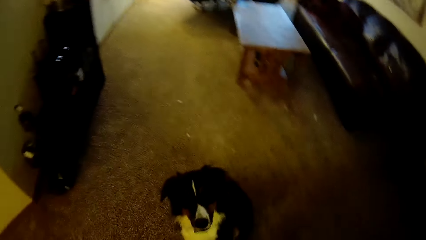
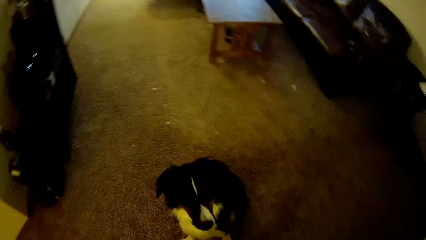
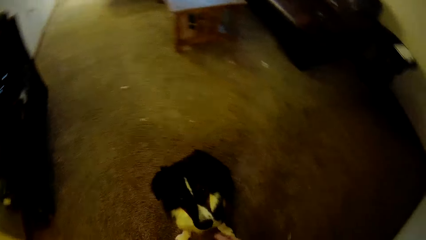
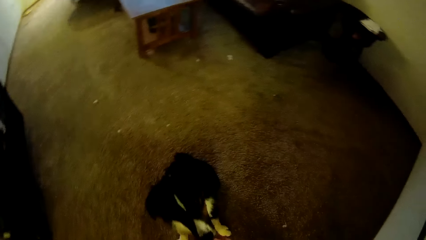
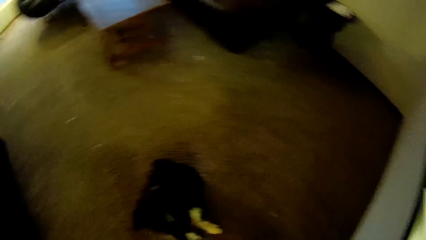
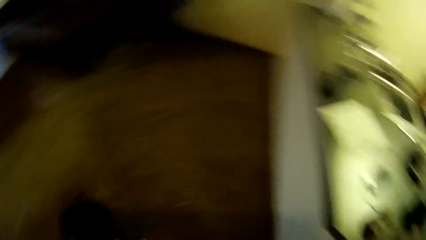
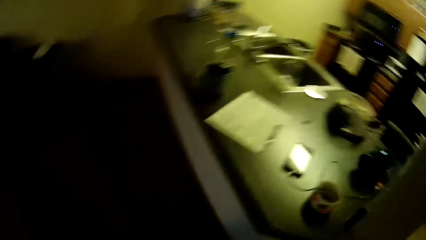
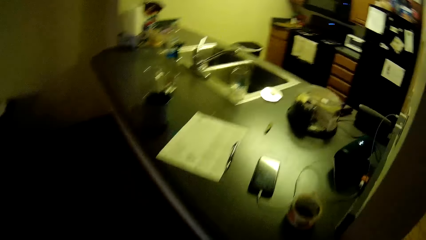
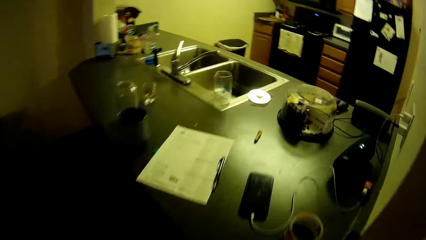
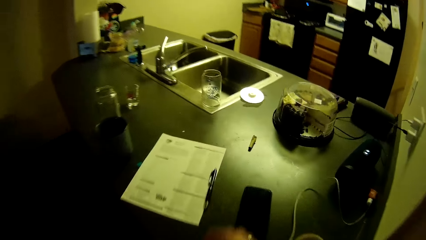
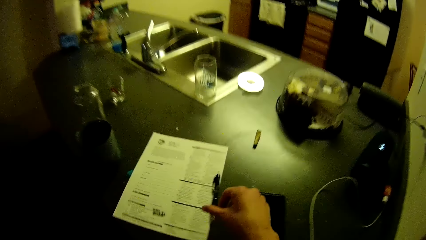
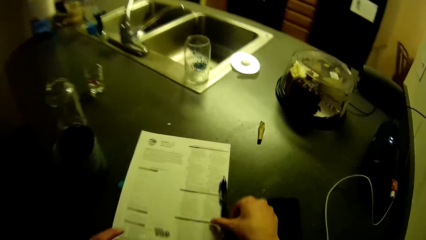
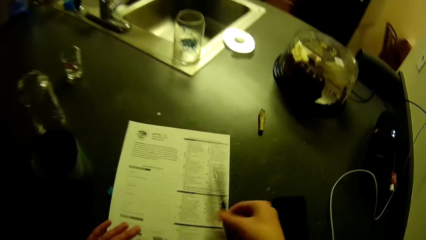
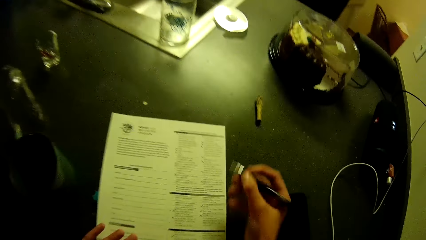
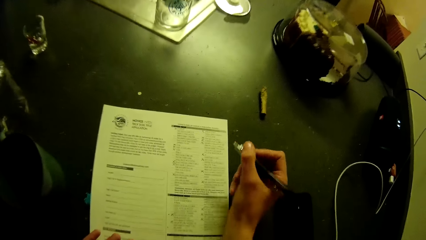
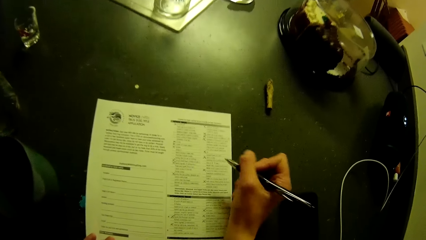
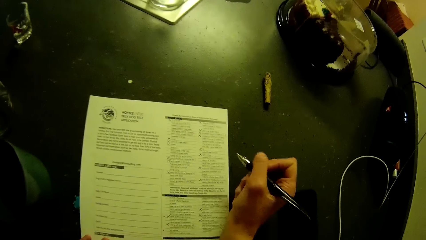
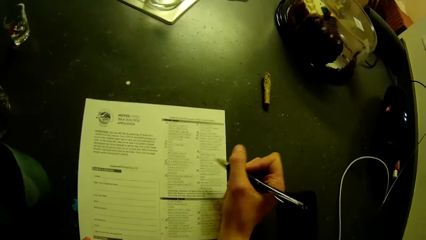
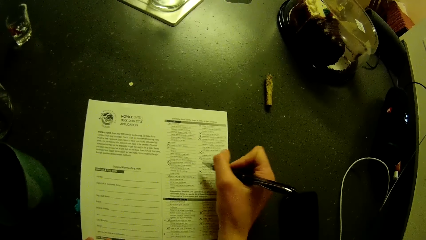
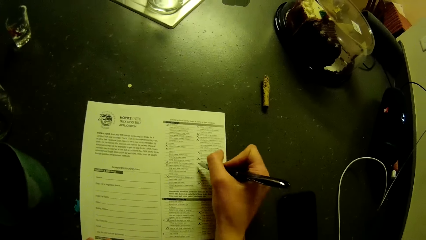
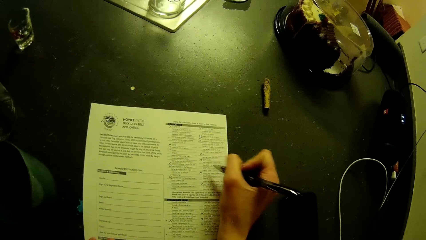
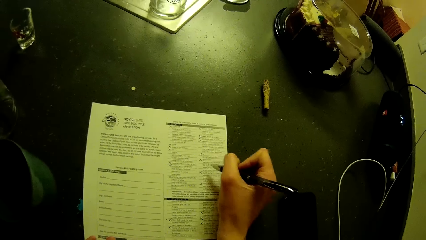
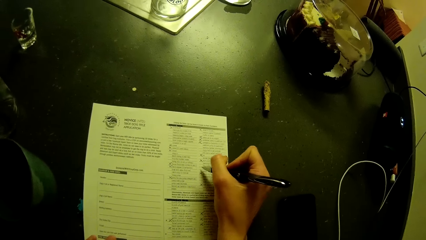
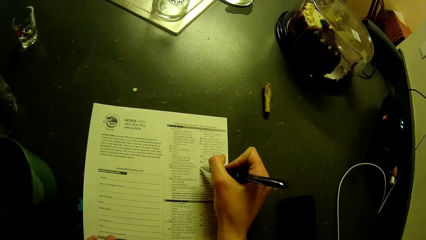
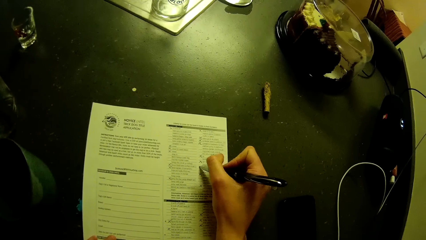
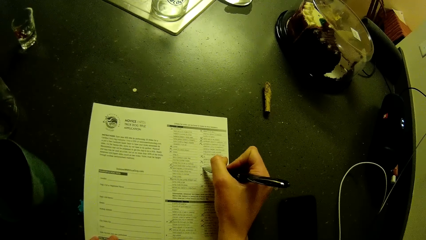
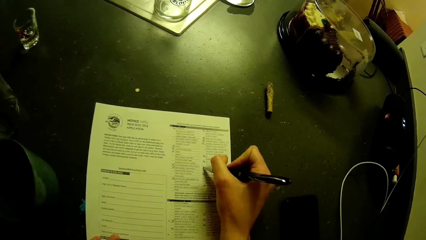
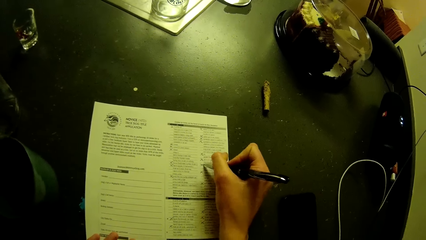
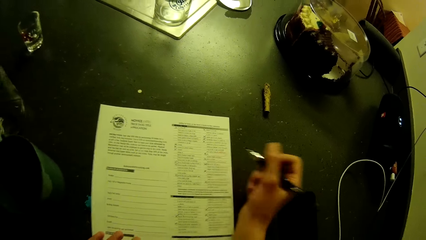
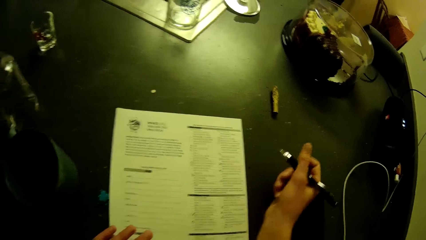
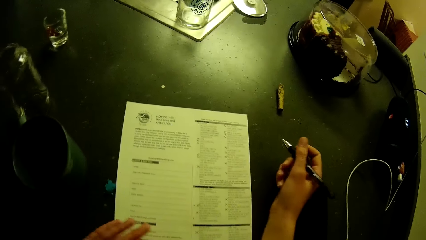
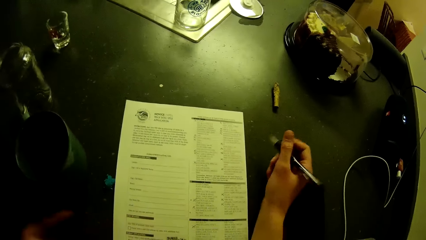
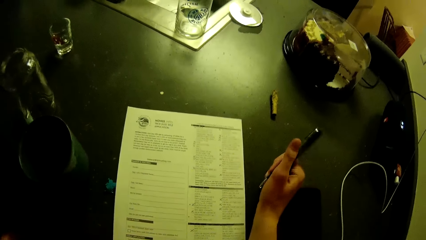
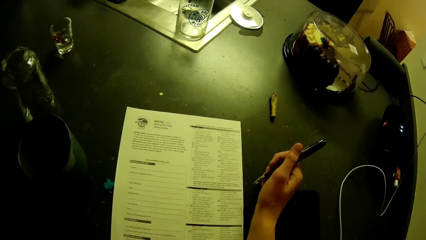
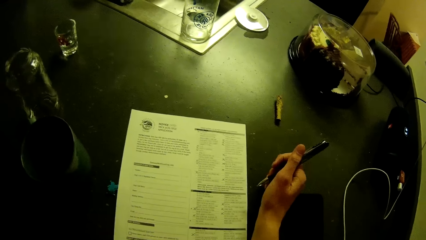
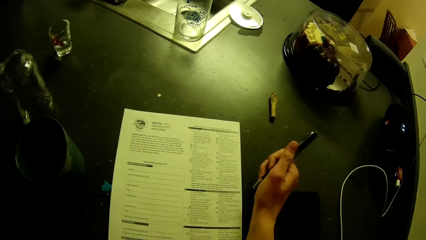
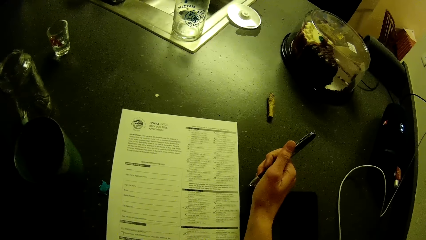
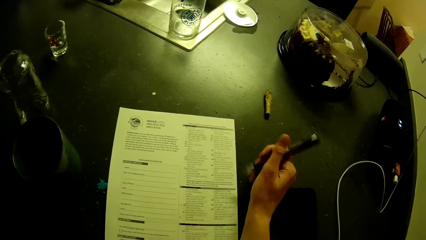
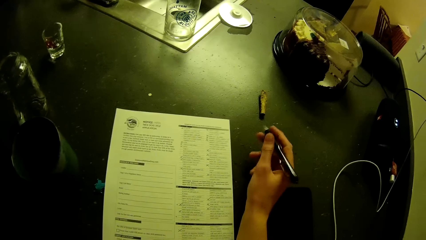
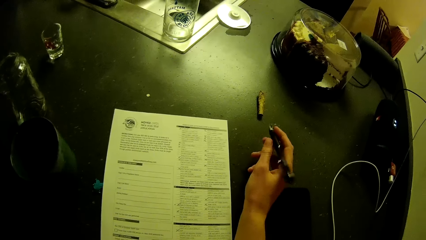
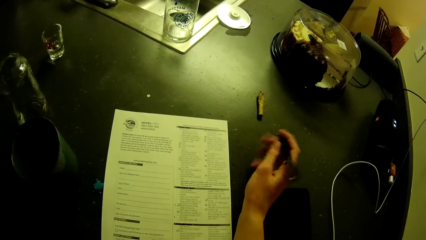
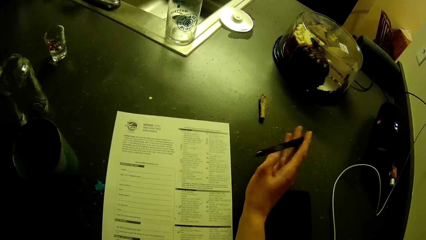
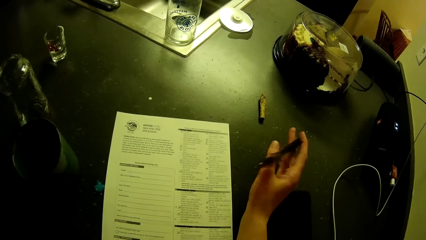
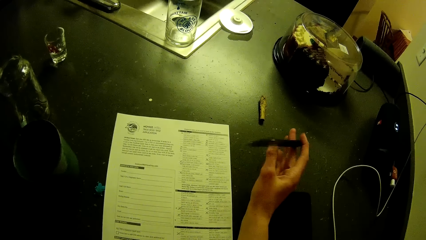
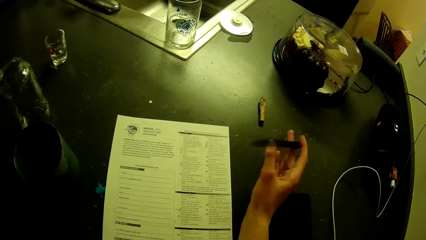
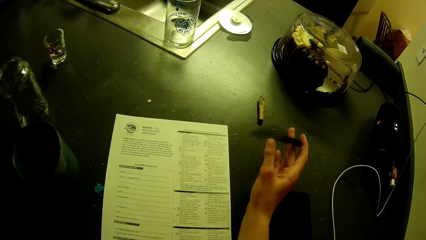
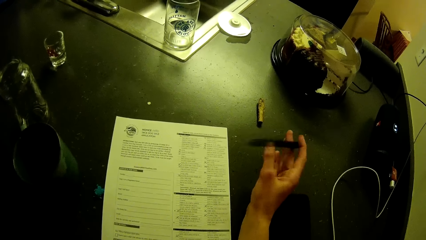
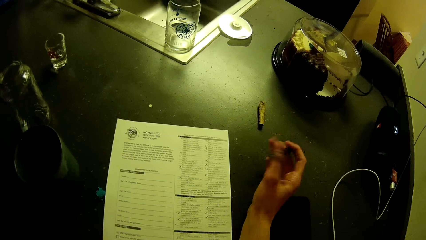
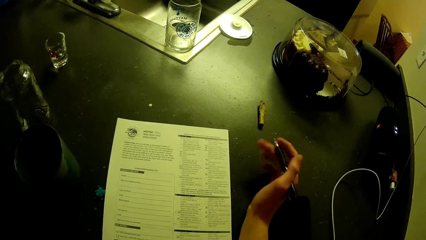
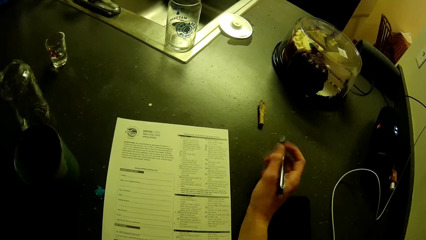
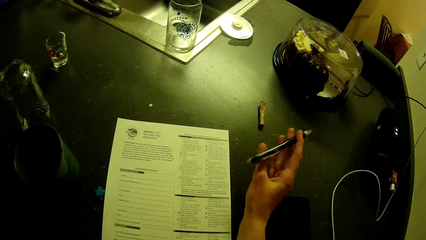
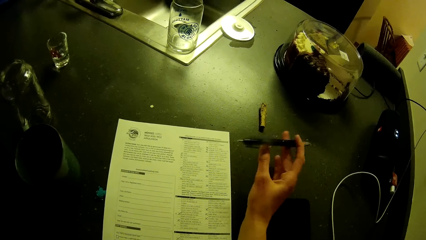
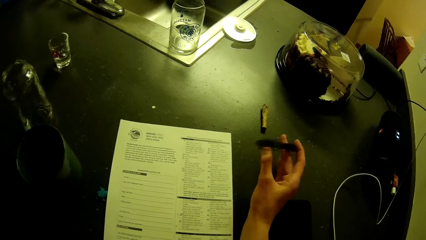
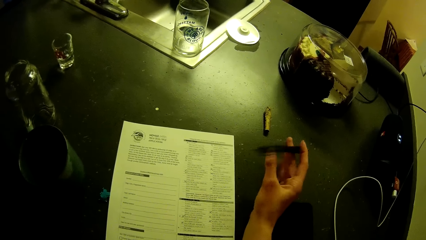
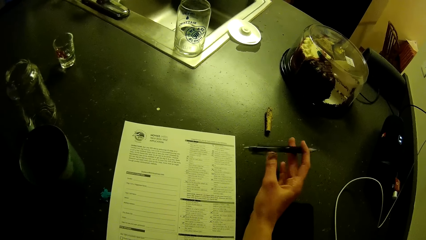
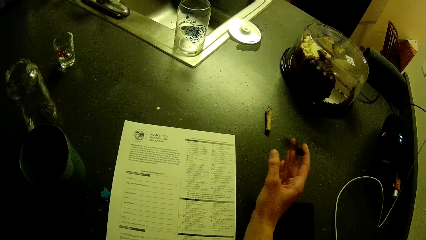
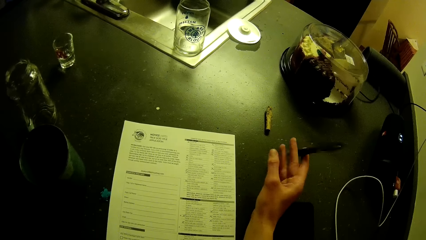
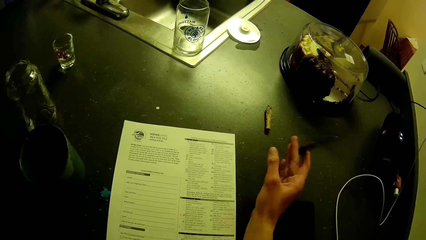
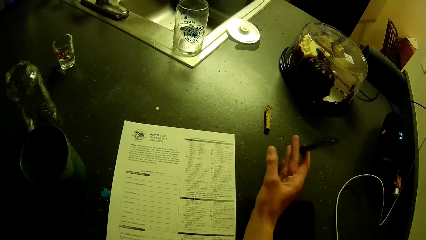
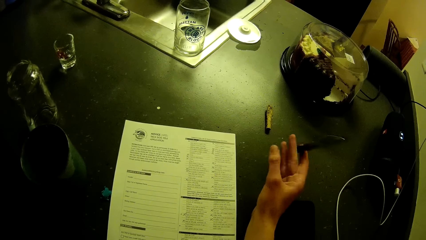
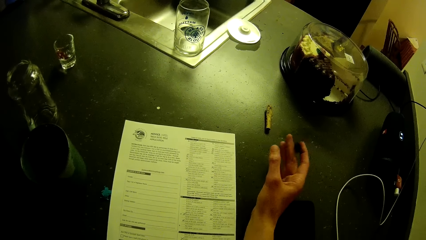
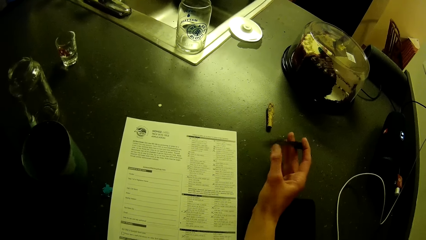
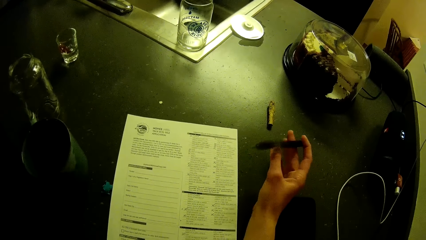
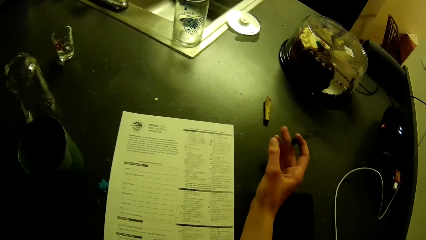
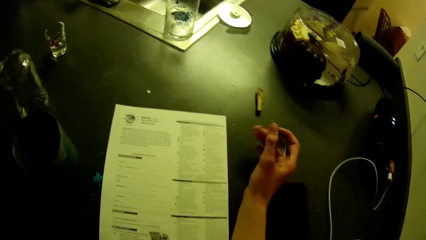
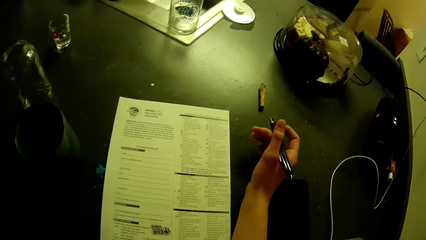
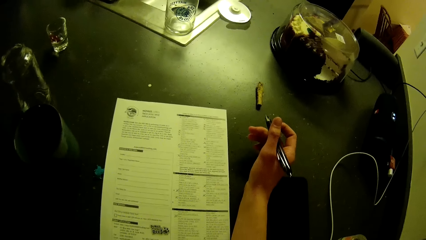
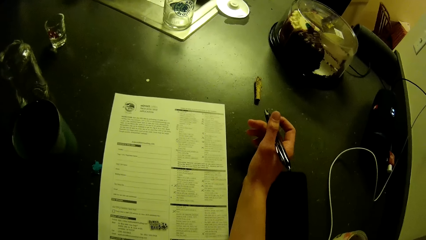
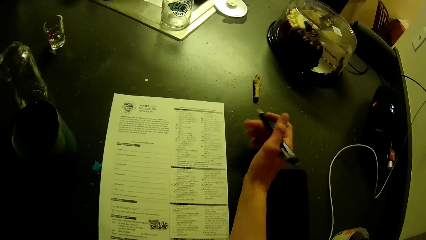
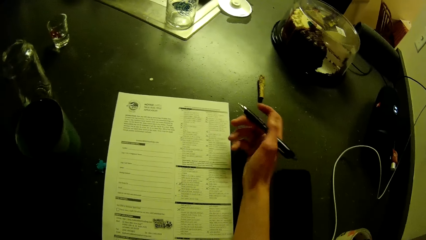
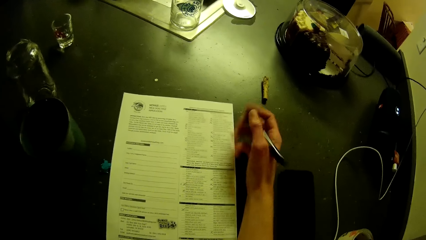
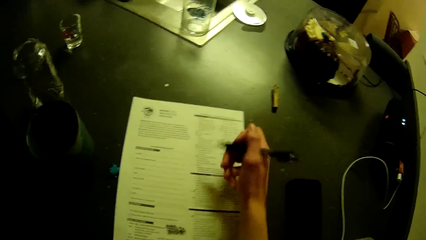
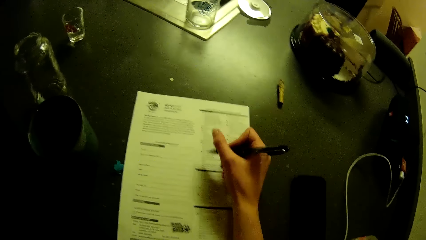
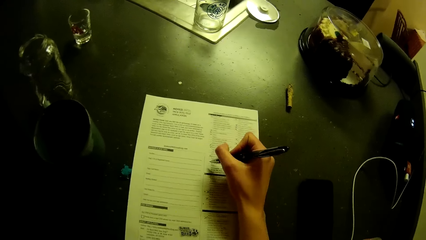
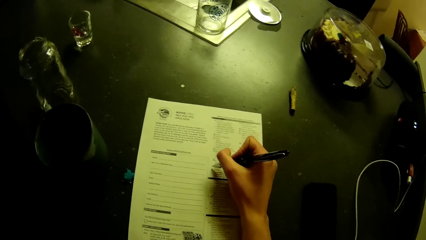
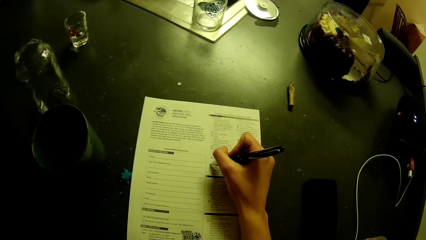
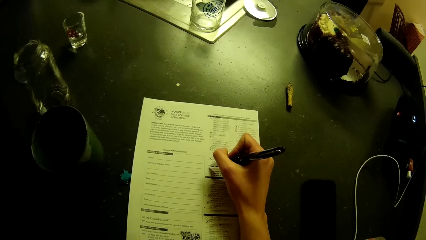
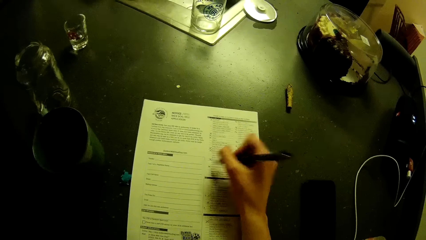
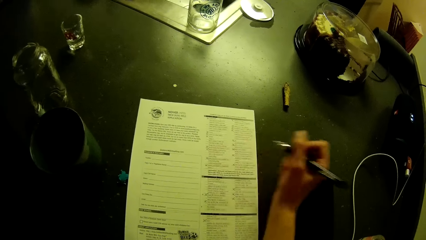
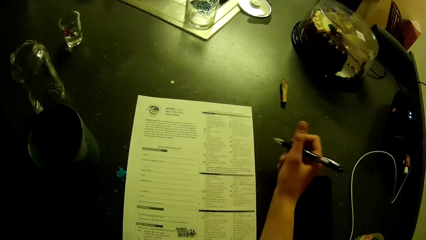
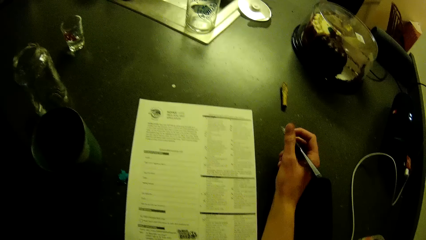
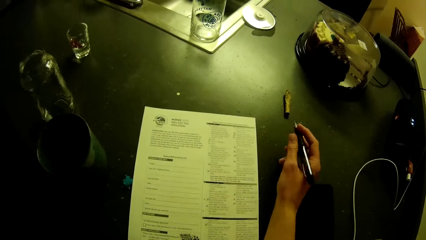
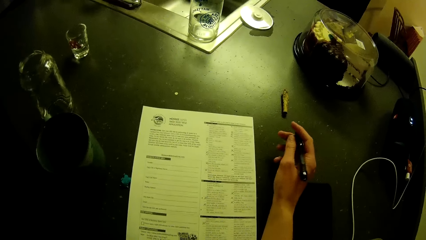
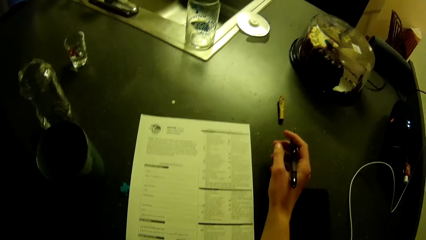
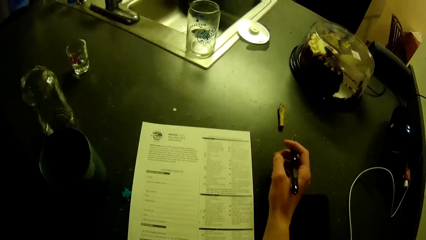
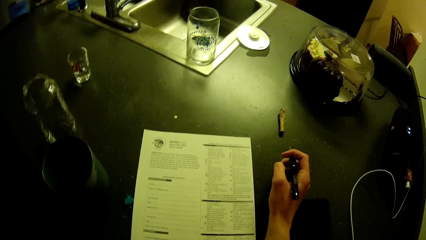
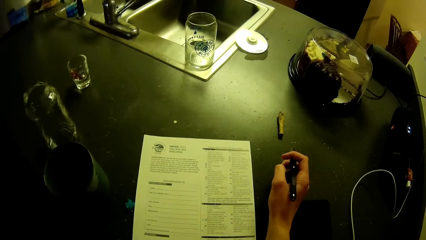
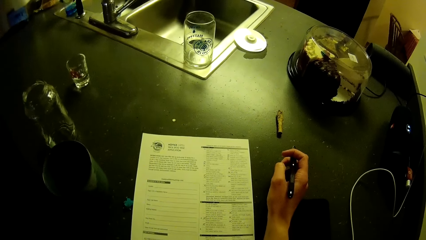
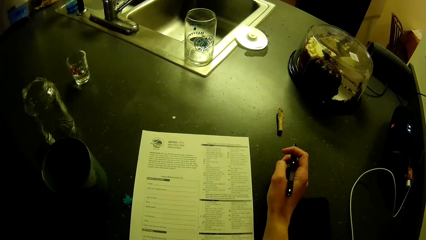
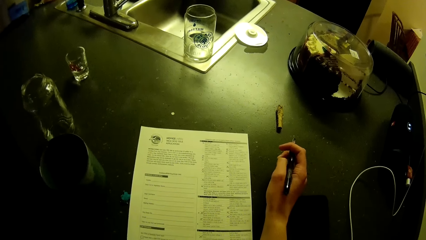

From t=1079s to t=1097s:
The camera wearer picks up the pen on the kitchen slab. He fills the application checklist on the kitchen slab. He flicks the pen in his right hand. He swirls the pen. He fills the application checklist on the kitchen slab.
